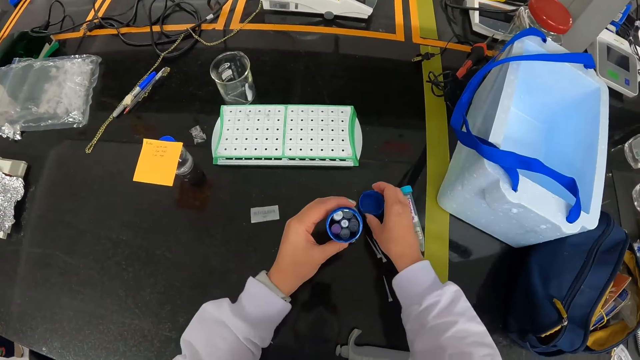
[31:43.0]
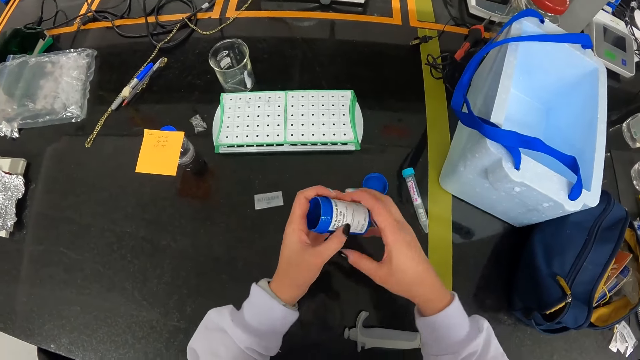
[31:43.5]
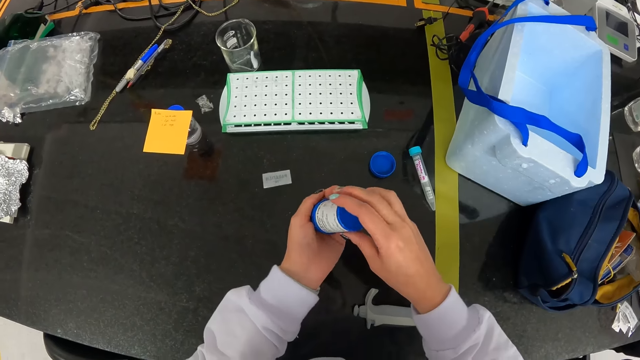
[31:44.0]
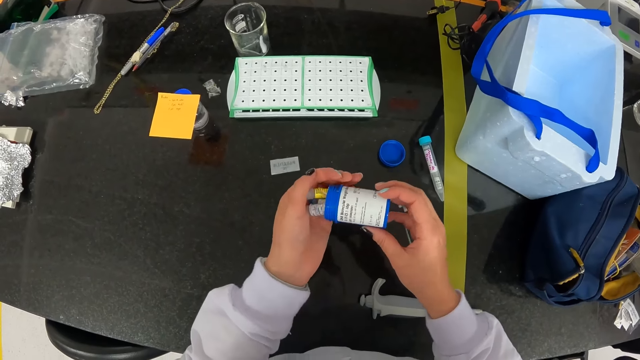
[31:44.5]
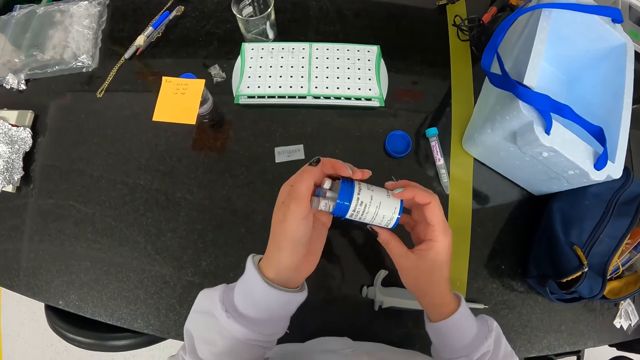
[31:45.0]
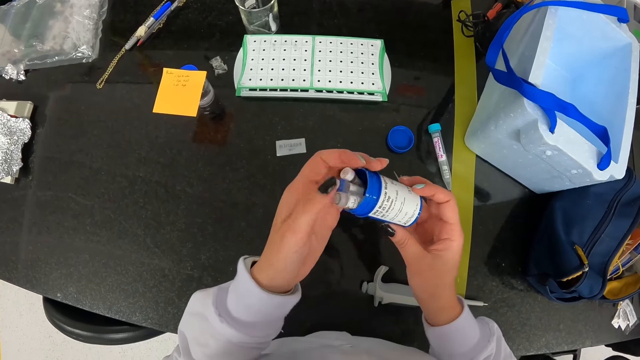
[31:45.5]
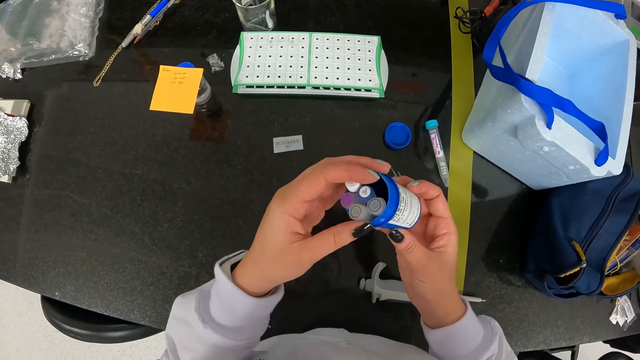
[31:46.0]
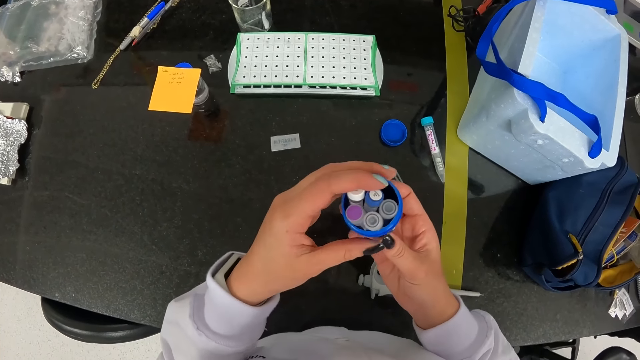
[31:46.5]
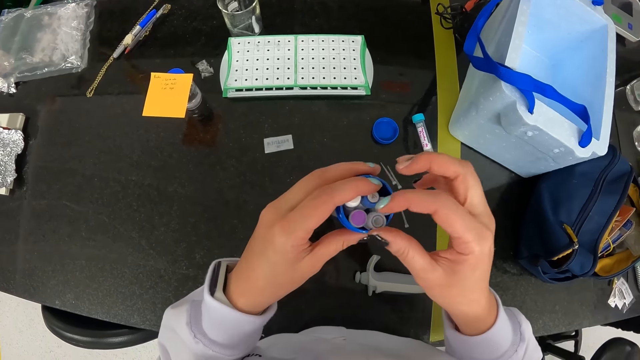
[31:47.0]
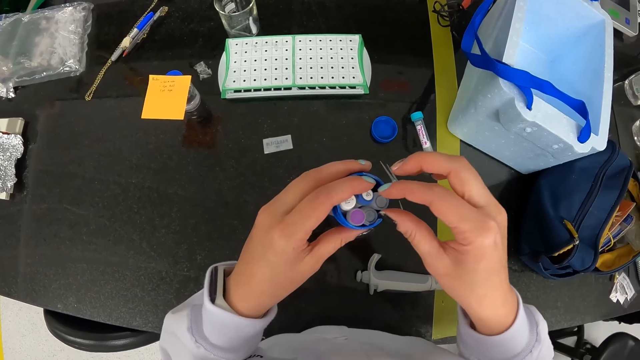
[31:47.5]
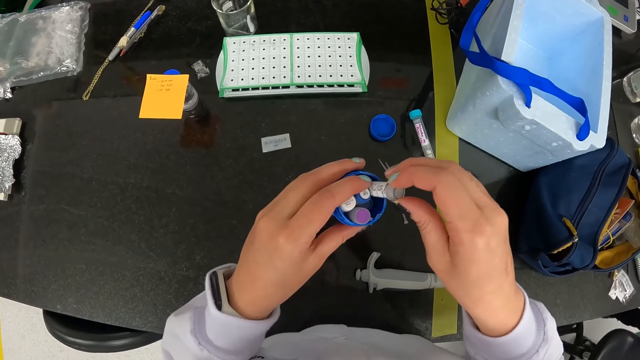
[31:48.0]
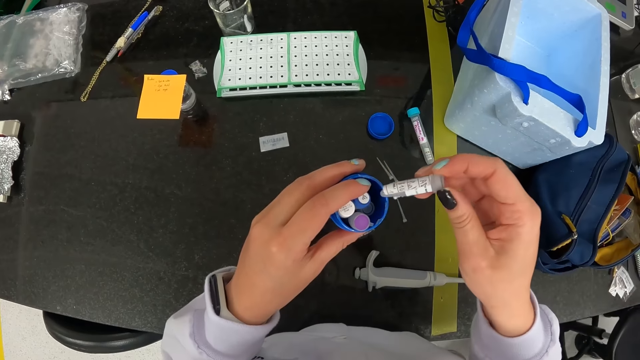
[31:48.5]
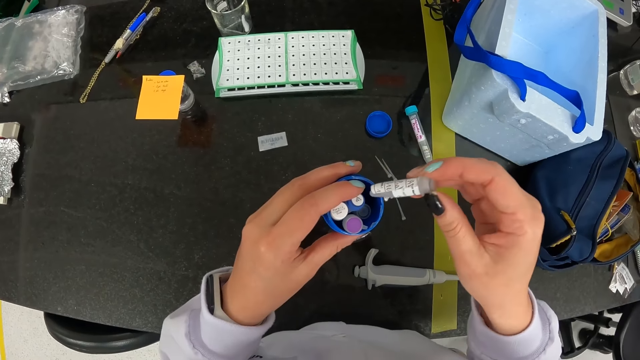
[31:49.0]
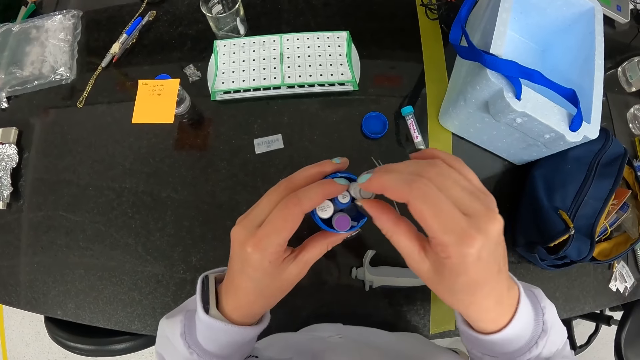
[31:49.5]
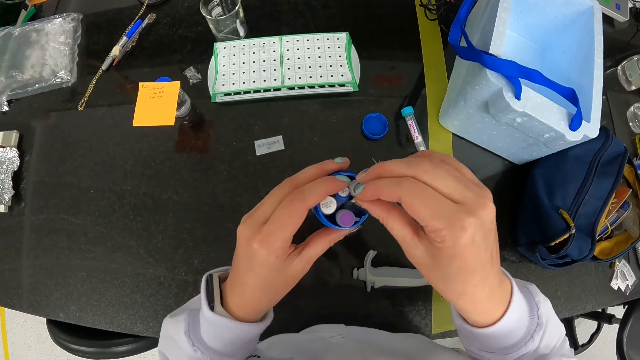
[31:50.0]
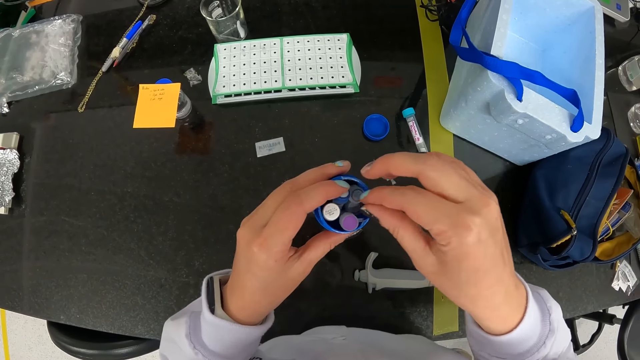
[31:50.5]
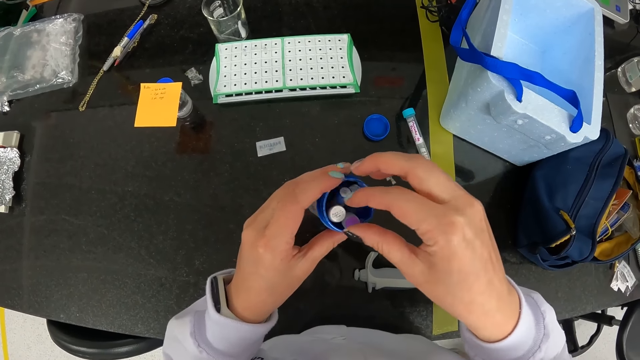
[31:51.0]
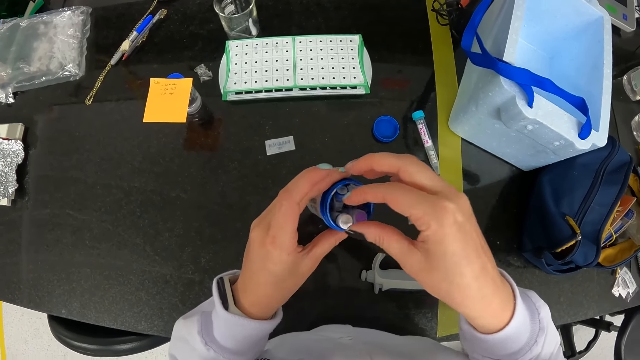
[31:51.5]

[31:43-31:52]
The camera wearer puts a lid on the table. She checks the test tubes in the container. She puts test tubes on the palm. She looks at a tube in the container. She picks up a sample tube in the plastic bottle in her left hand with her right hand. She drops the sample tube in the plastic bottle in her left hand with her right hand.

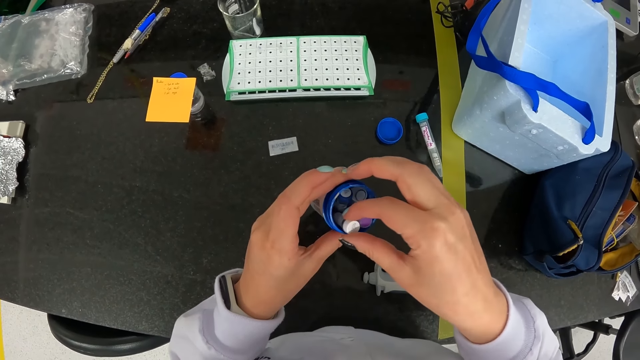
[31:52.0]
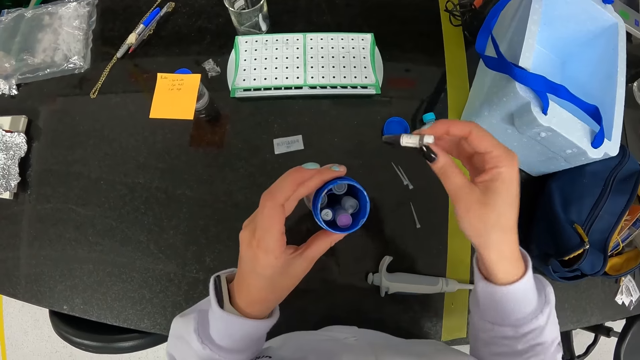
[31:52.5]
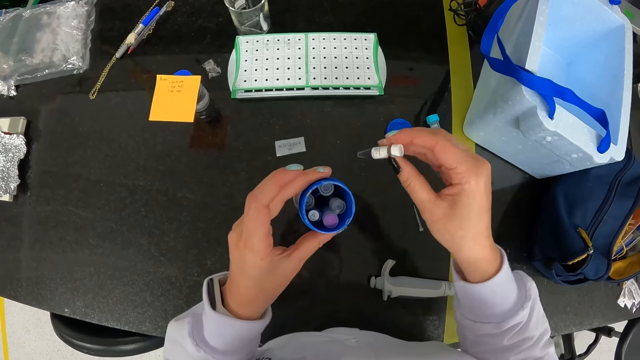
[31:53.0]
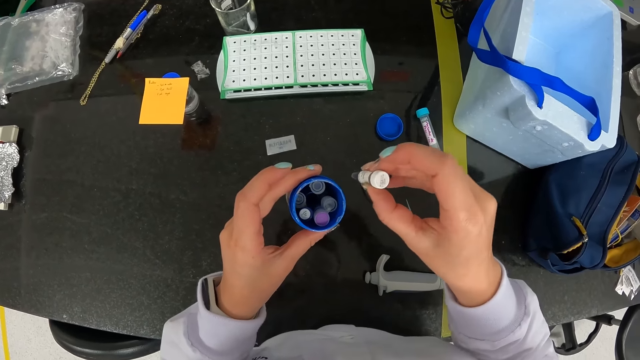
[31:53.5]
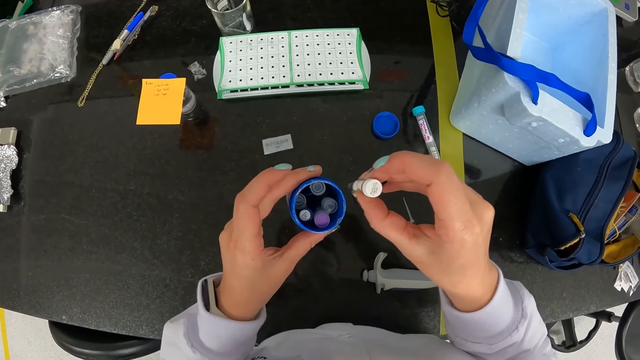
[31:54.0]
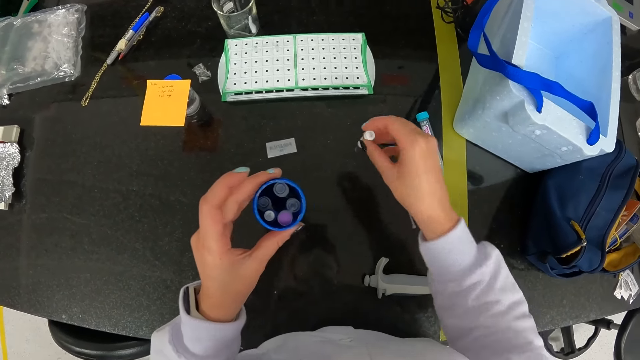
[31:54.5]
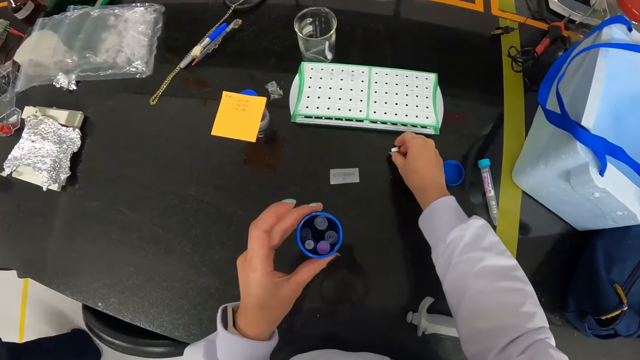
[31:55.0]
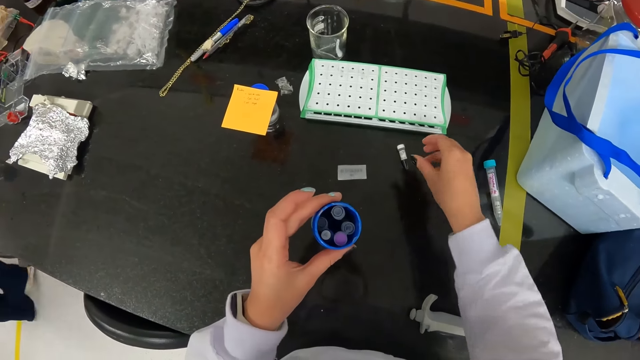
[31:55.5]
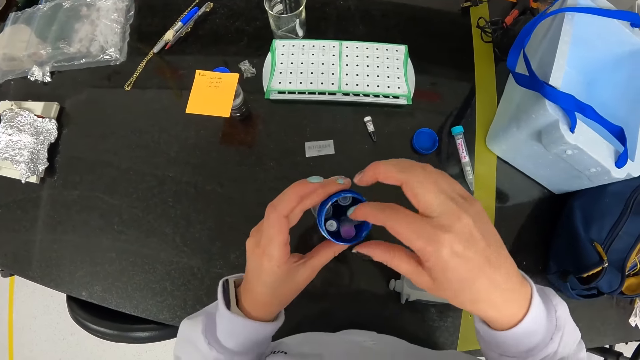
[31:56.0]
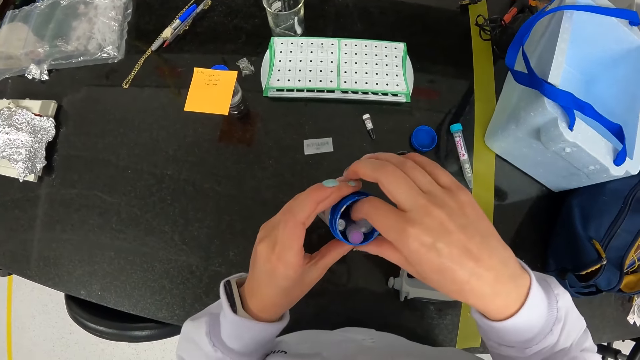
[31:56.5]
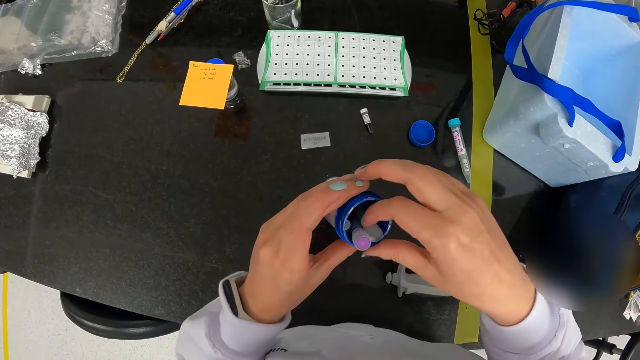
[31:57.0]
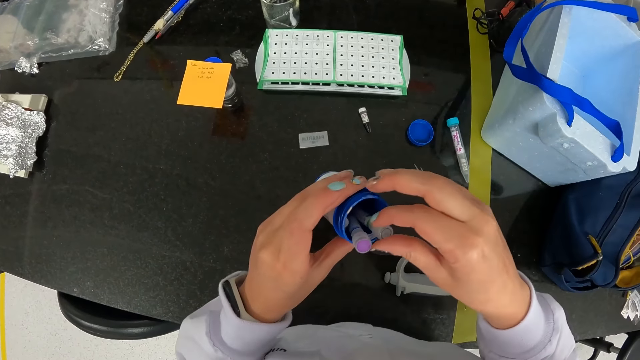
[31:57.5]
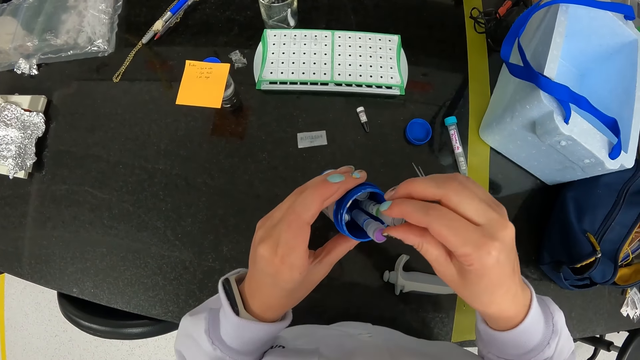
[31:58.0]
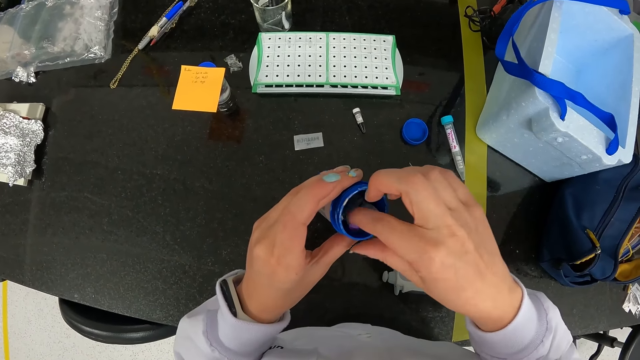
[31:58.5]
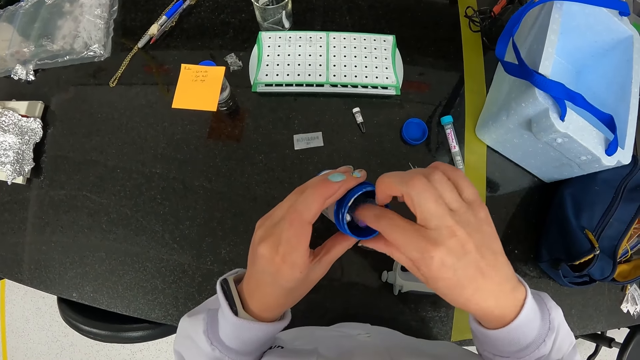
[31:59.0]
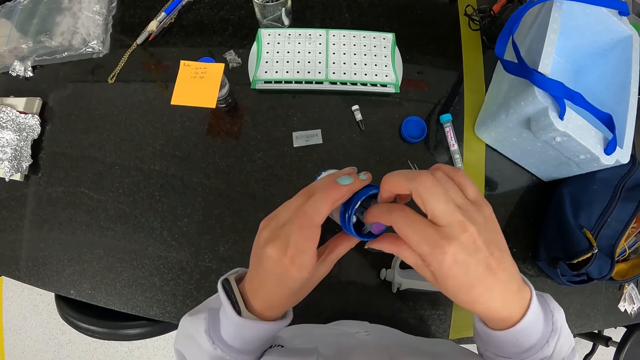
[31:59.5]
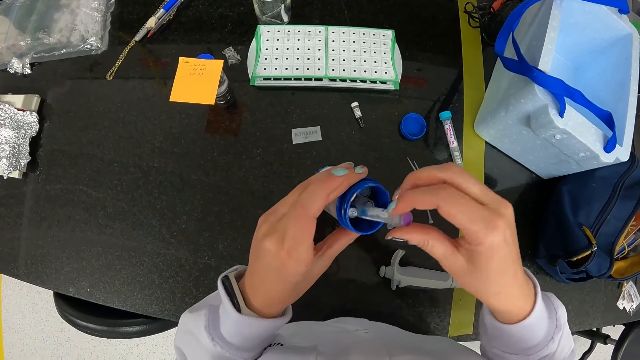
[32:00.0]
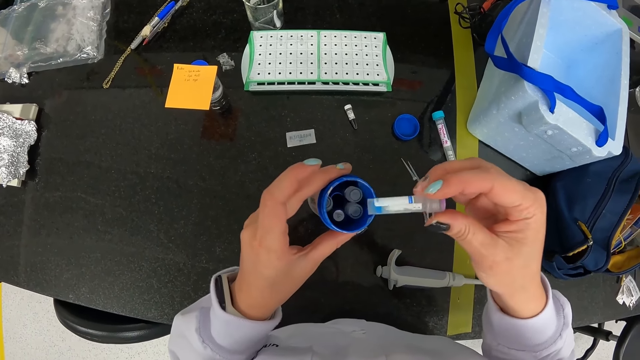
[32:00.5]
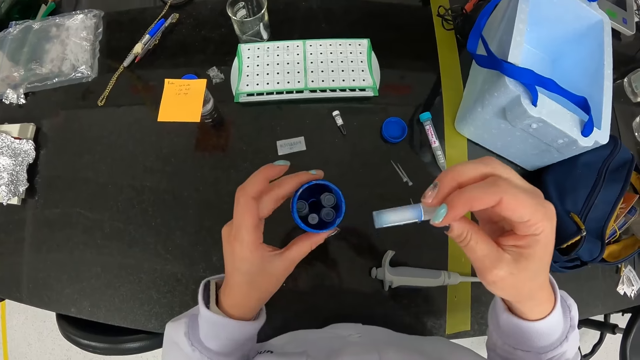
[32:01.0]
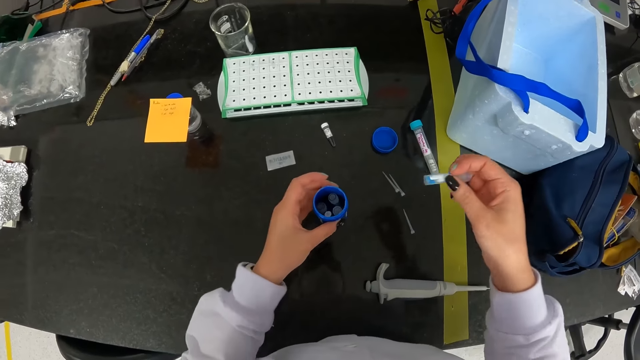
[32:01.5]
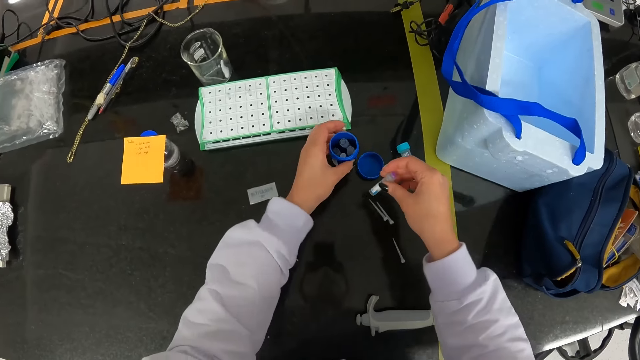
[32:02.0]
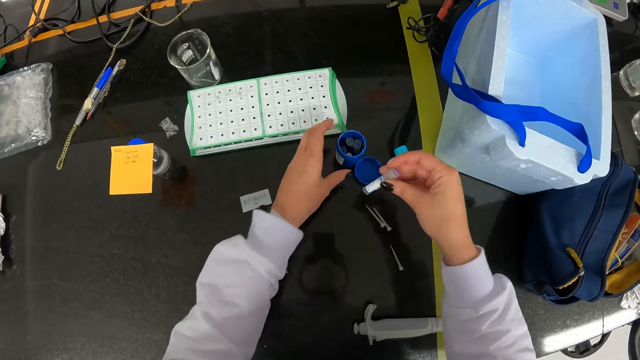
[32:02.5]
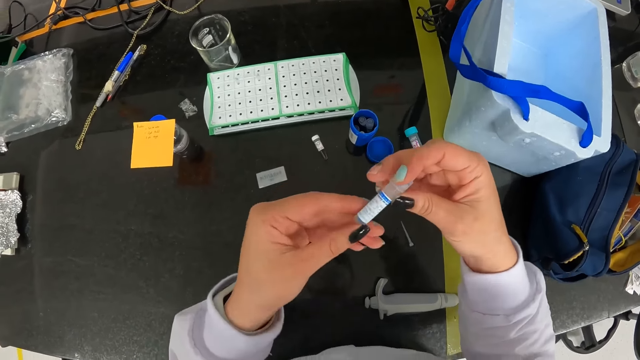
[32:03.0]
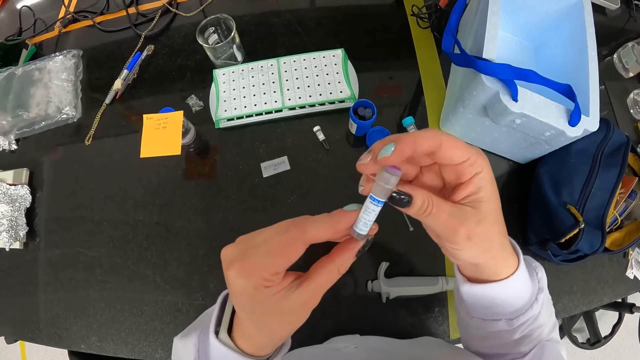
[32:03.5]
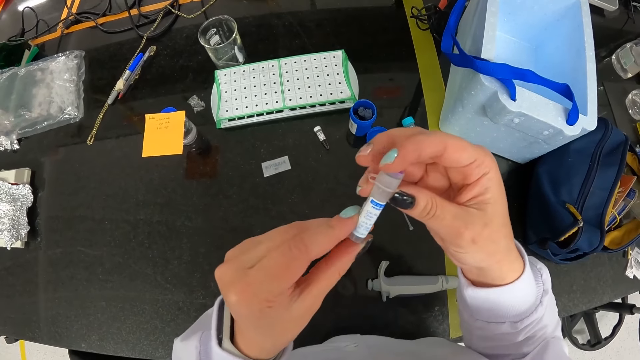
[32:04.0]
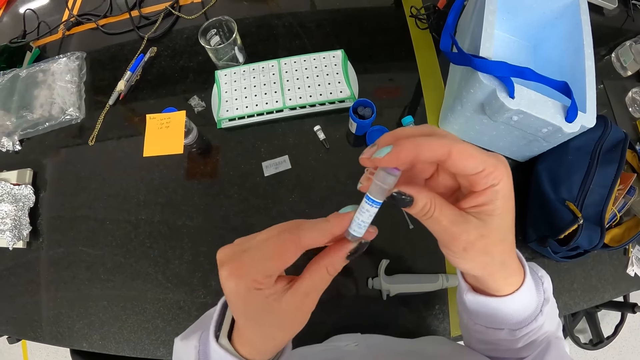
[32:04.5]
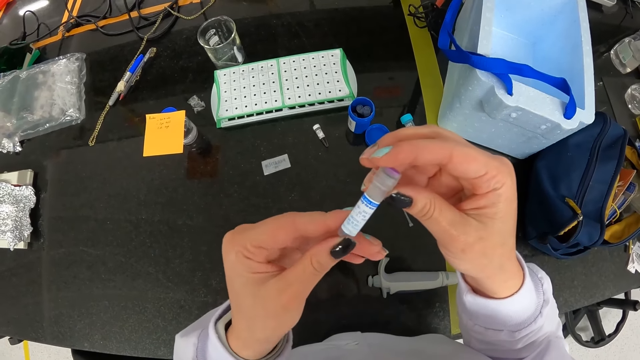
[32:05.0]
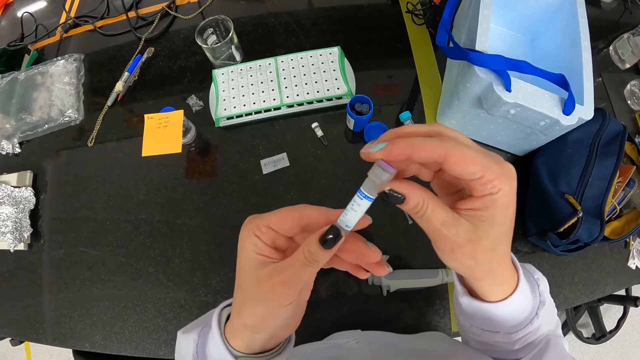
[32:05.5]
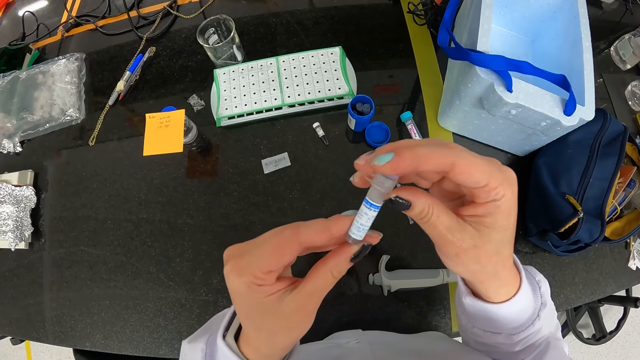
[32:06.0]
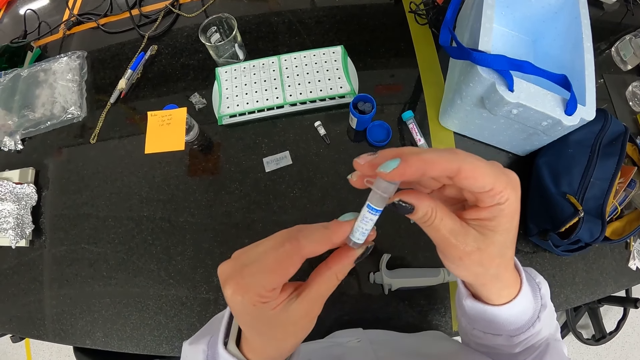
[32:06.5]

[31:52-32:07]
The camera wearer picks up a sample tube in the plastic bottle in her left hand with her right hand. She looks at the tube. She drops the sample tube on the table with her right hand. She picks up a sample tube in the plastic bottle in her left hand with her right hand. She drops the plastic bottle in her left hand on the table. She looks at the tube.
